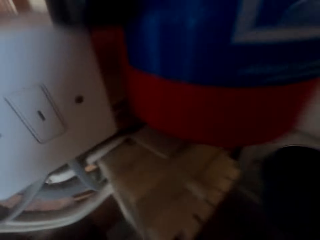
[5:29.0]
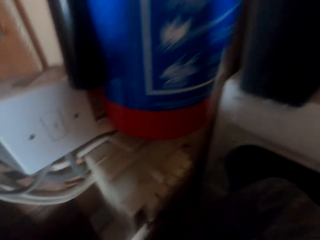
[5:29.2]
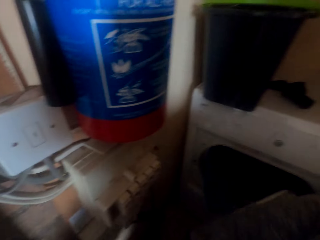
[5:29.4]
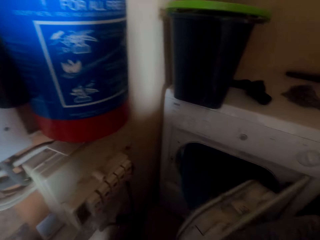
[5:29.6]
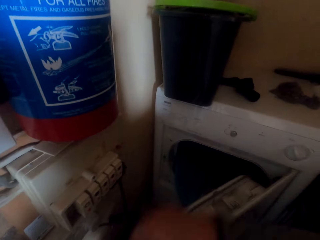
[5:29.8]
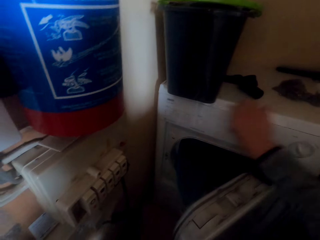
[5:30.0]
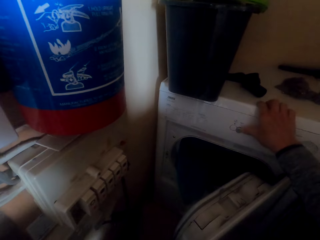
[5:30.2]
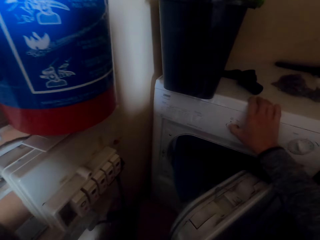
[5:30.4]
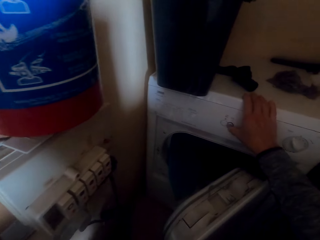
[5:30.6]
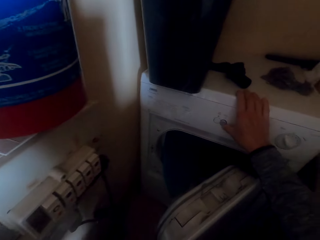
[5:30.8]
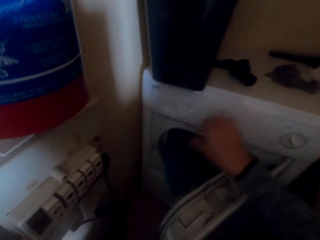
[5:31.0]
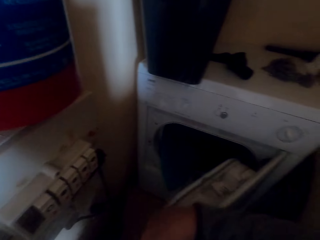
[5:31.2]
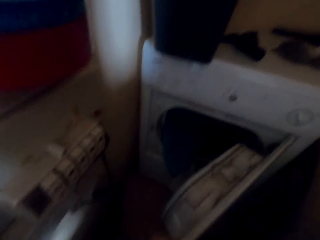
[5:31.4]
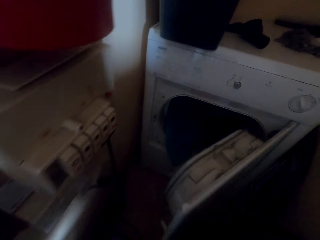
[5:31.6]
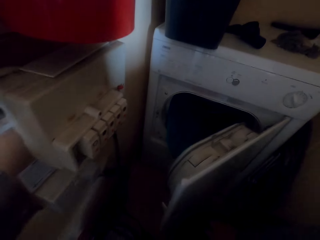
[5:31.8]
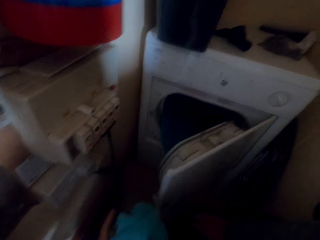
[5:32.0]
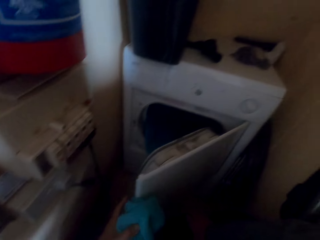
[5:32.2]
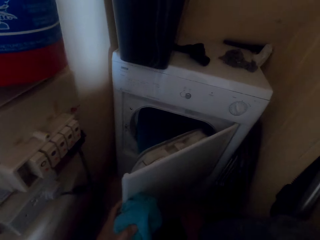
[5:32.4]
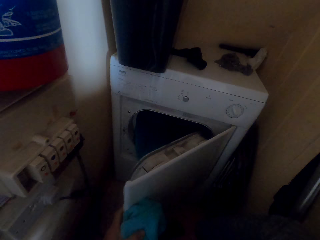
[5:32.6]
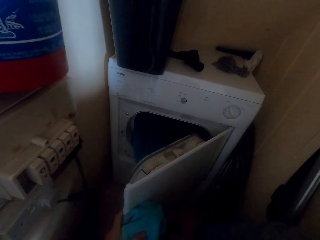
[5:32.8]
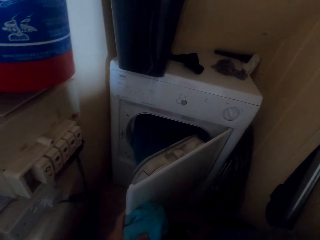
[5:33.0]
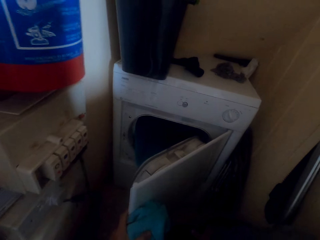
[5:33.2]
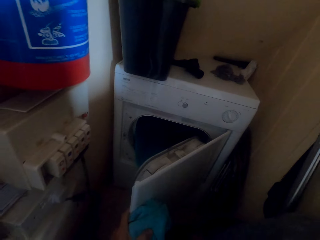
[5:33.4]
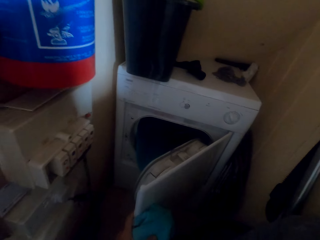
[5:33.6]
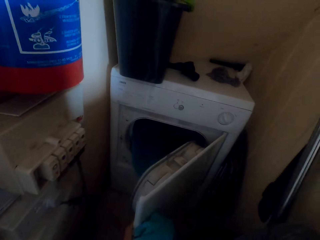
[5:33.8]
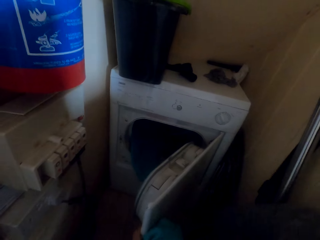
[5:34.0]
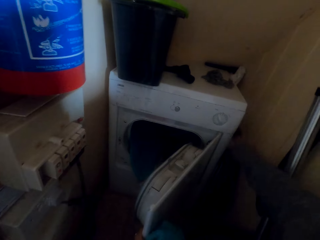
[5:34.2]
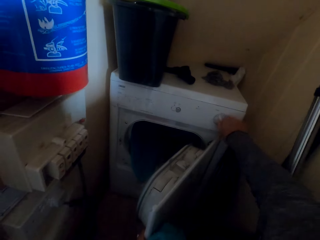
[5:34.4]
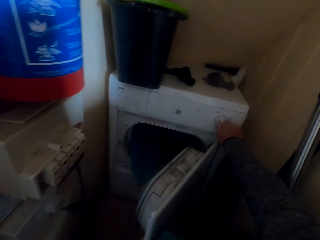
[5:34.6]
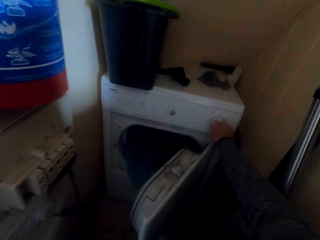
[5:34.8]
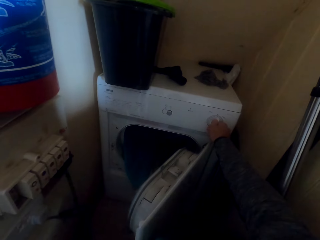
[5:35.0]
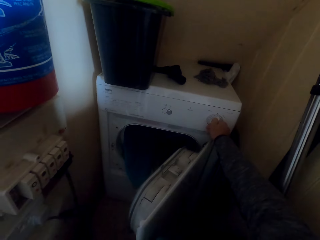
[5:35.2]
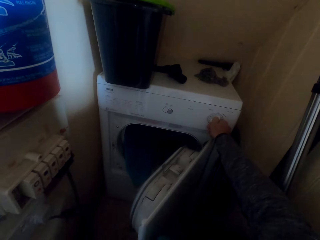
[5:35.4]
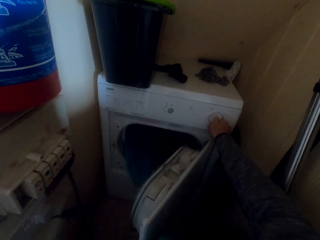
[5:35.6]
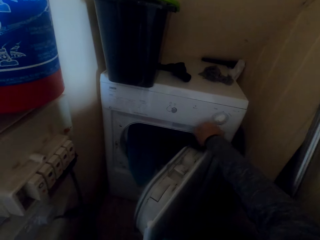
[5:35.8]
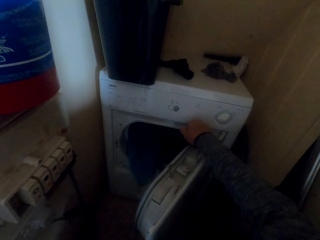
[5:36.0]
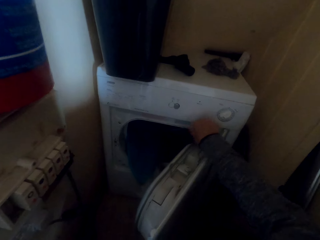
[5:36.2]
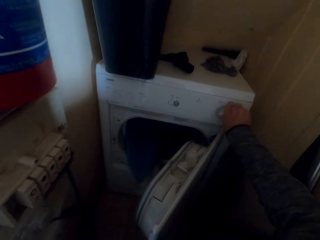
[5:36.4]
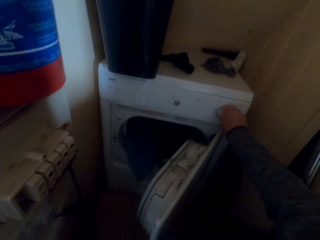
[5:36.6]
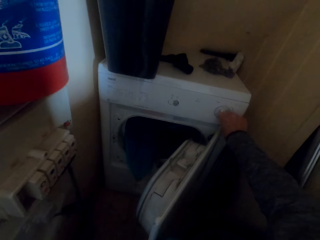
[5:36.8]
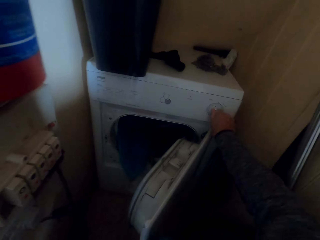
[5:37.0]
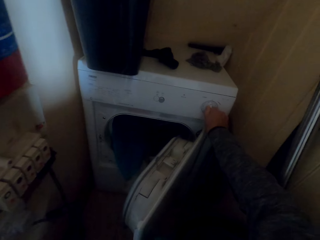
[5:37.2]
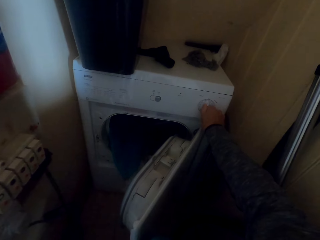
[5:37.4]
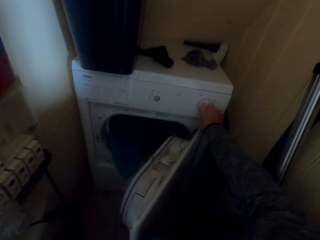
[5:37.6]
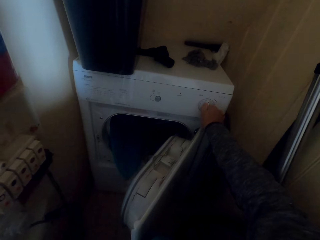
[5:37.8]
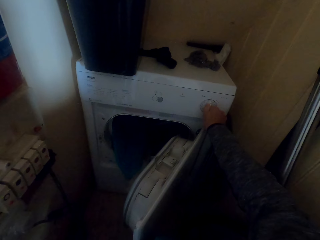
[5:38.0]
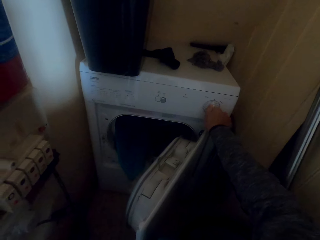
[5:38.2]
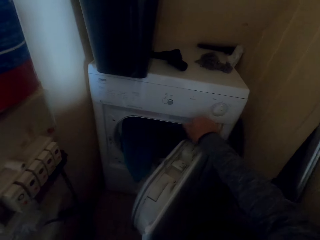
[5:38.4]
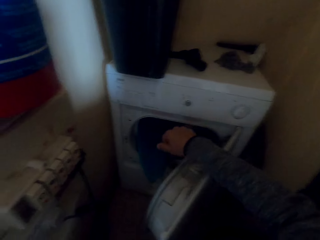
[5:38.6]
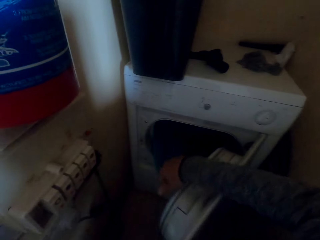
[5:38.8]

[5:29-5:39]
The camera wearer operates the machine. They set the washing machine.

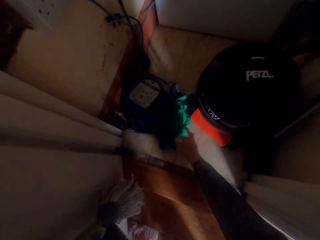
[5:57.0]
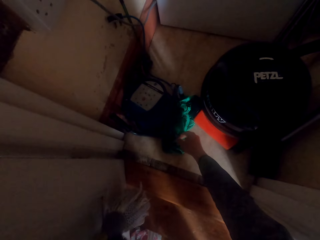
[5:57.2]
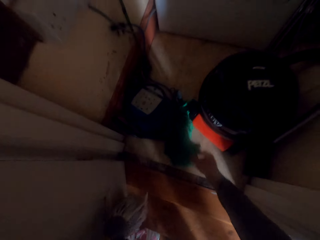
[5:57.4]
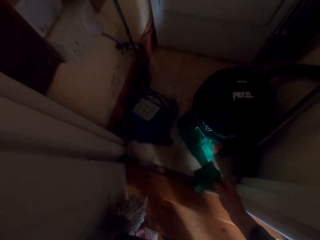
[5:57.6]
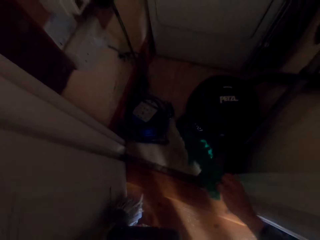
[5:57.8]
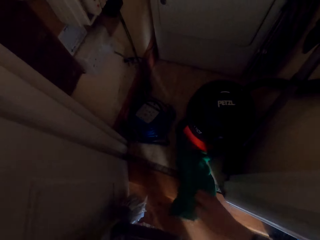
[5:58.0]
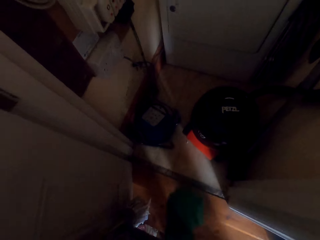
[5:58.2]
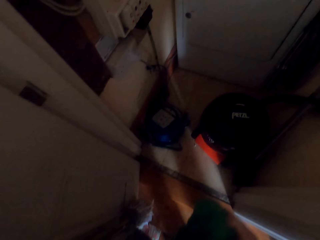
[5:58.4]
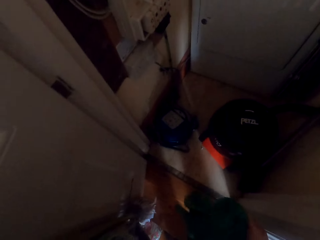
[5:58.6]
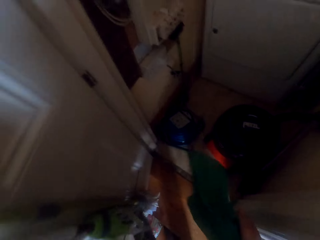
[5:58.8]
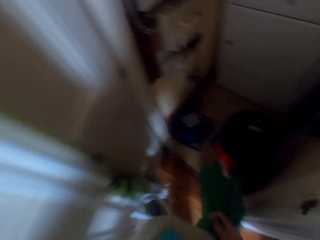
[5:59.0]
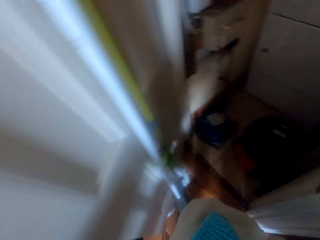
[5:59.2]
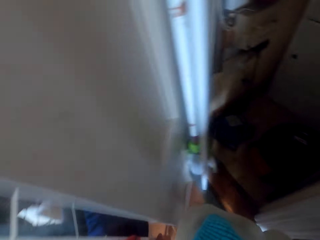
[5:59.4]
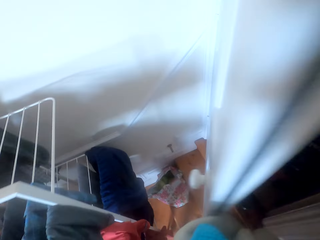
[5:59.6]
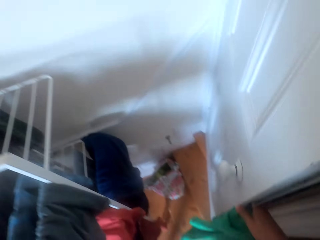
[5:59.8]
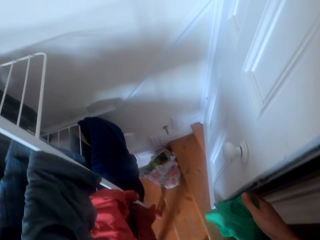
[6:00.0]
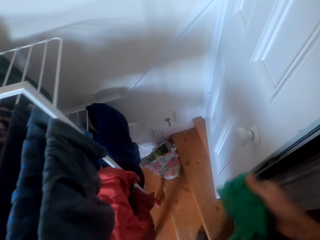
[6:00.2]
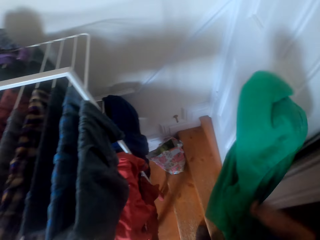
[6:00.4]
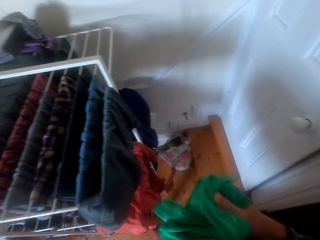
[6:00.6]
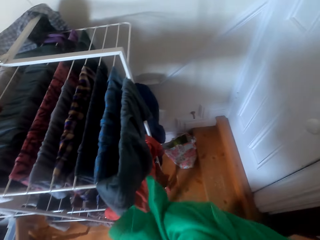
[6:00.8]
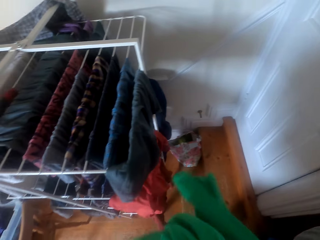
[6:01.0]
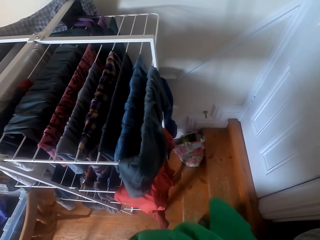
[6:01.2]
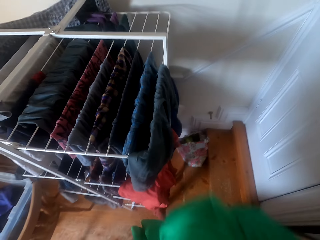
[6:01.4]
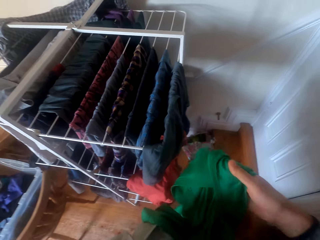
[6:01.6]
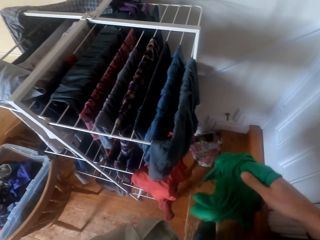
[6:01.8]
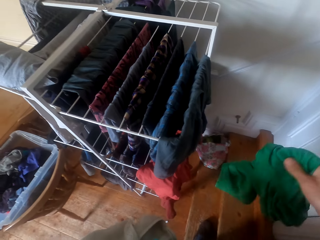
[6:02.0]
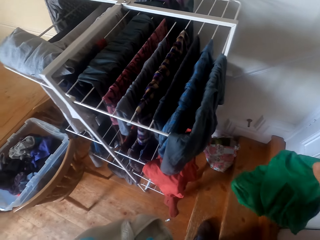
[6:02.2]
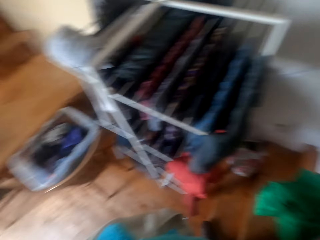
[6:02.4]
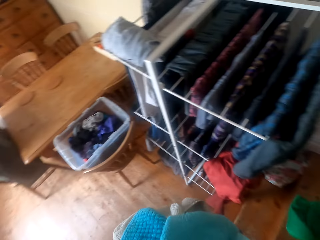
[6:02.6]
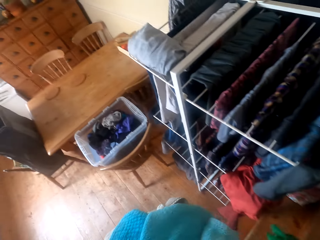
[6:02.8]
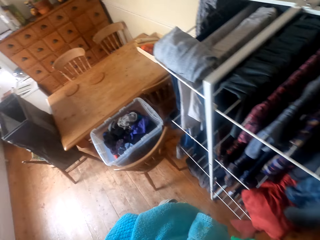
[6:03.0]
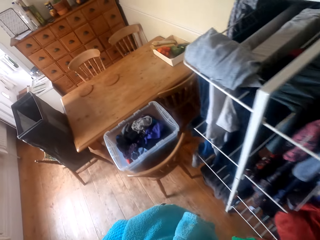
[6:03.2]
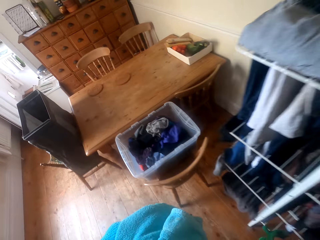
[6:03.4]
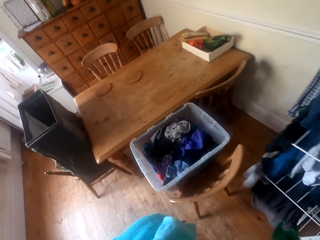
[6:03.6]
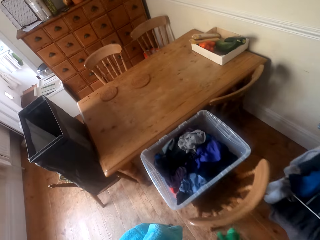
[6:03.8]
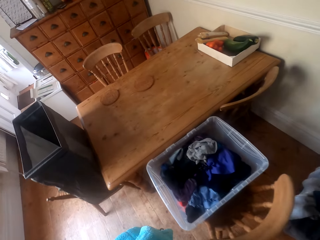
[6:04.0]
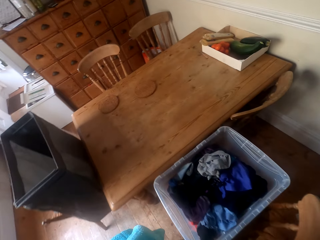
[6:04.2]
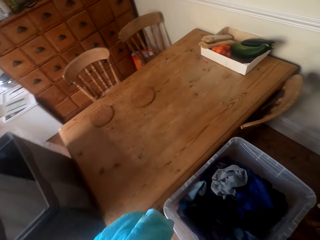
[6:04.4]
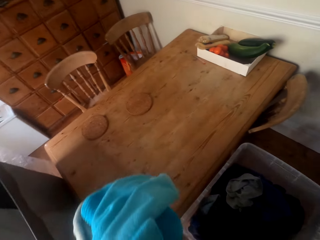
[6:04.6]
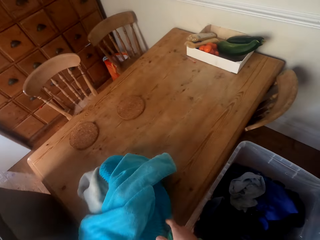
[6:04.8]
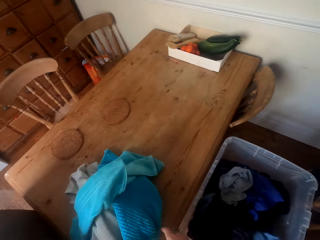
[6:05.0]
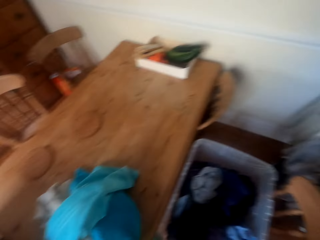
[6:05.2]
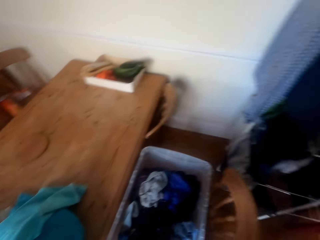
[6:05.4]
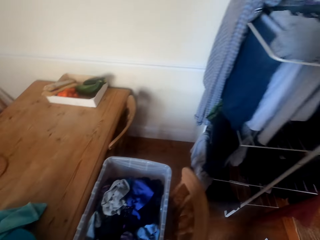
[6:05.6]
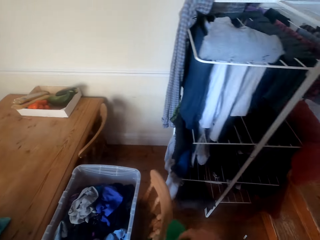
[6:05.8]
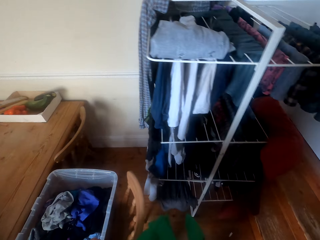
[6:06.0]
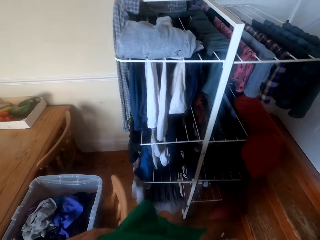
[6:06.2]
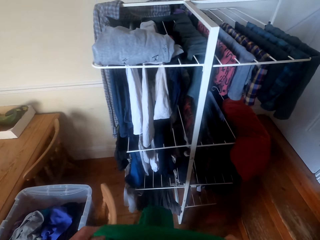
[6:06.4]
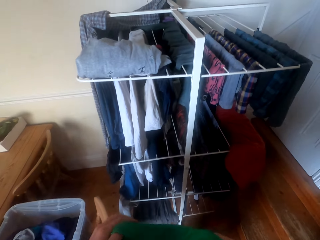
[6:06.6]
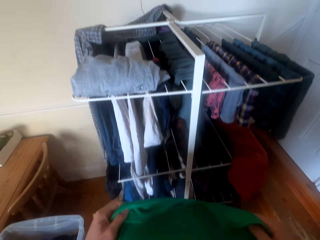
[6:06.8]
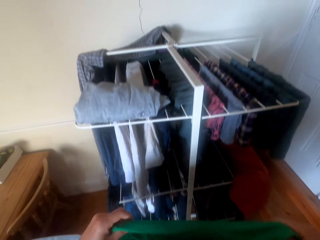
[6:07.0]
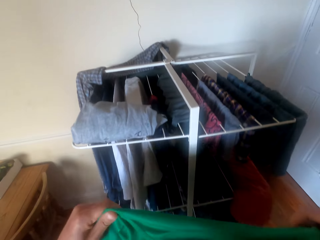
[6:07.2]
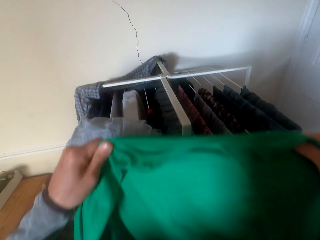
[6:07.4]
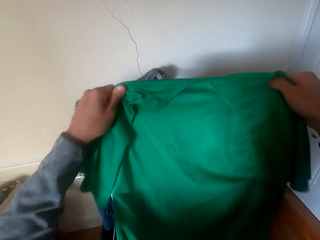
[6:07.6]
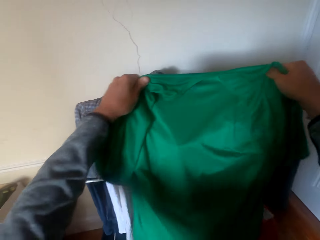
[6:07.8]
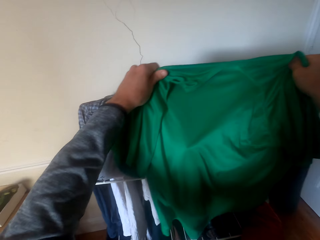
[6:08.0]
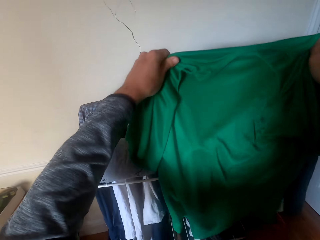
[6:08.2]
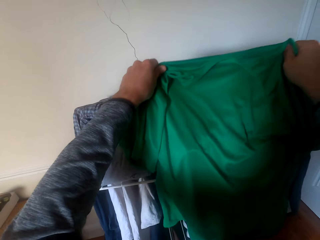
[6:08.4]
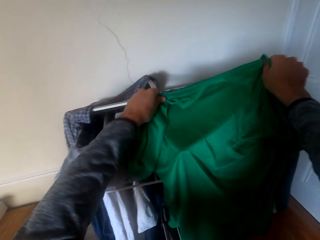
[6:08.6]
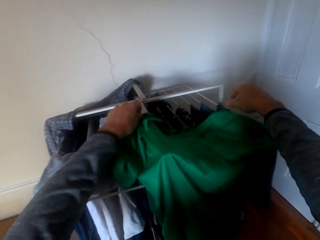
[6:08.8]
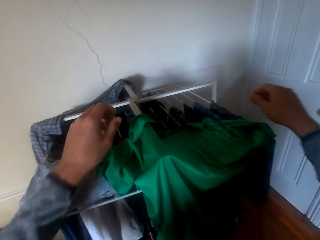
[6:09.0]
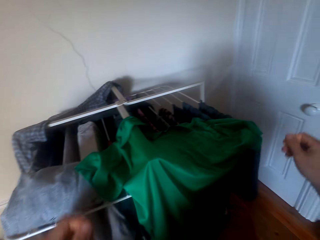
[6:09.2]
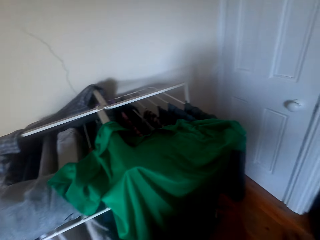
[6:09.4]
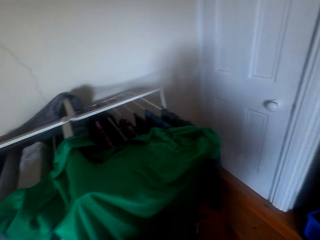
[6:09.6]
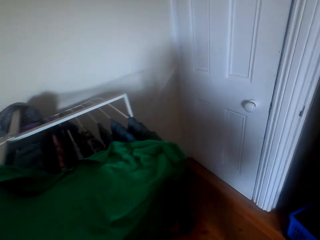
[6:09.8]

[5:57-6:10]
The camera wearer picks a cloth from the floor. They walk out of the room. They close a door. They walk around the room. They put the cloth on the table. They hang clothes on the clothes rack.
